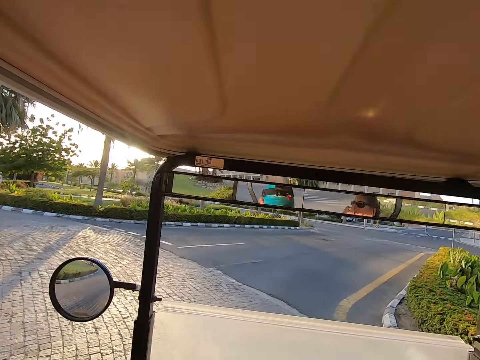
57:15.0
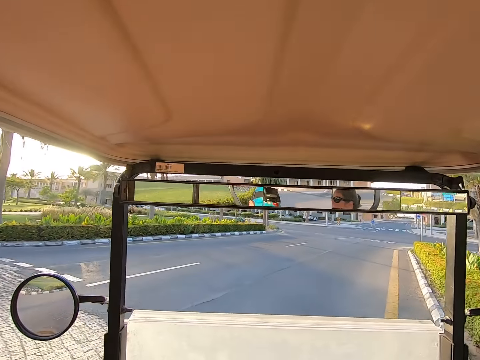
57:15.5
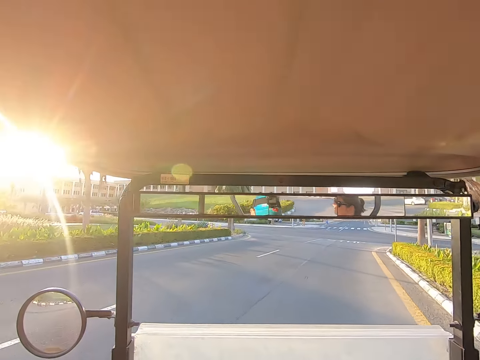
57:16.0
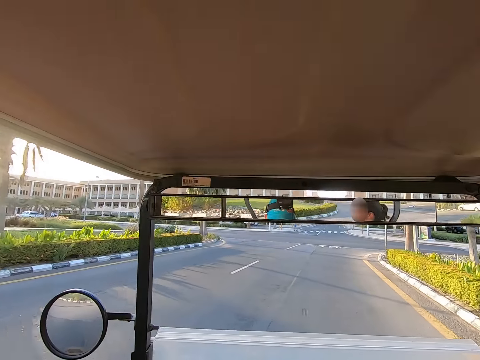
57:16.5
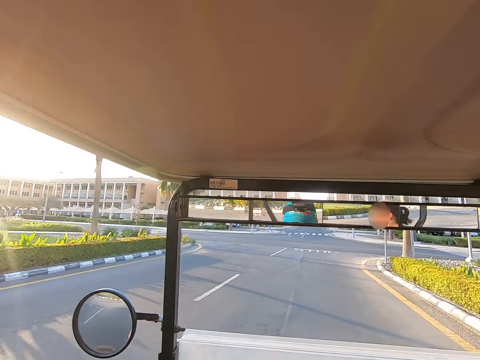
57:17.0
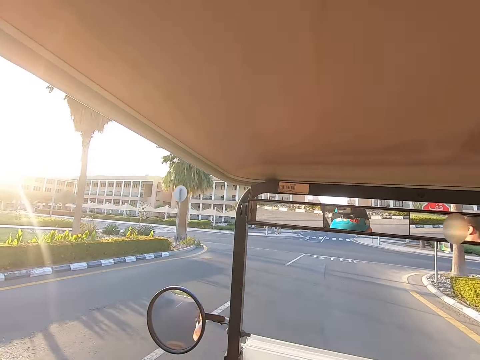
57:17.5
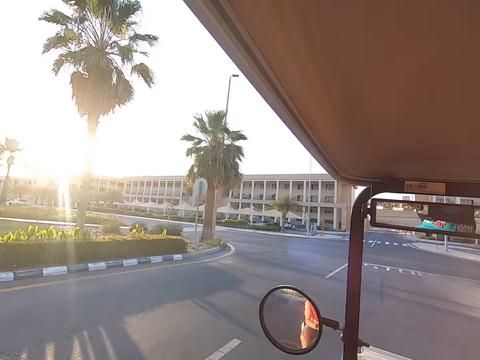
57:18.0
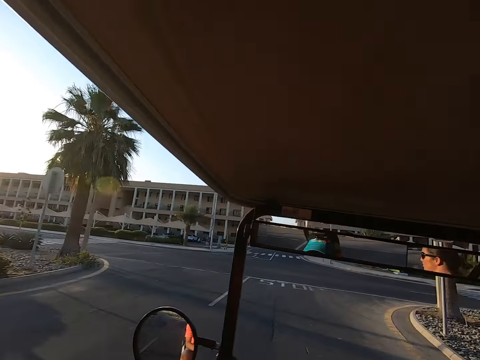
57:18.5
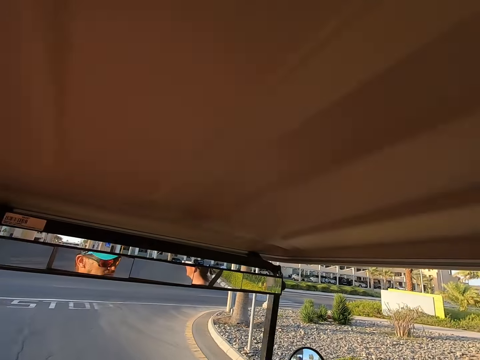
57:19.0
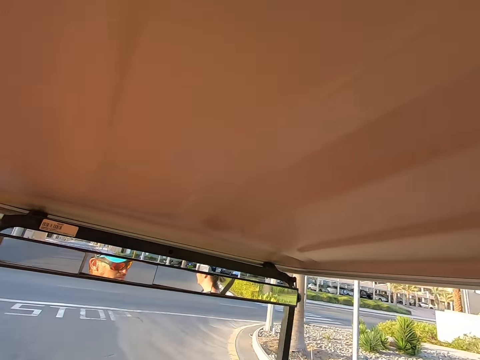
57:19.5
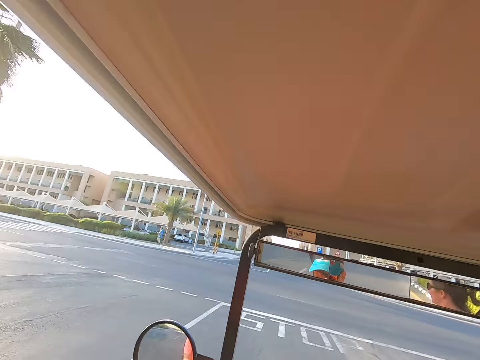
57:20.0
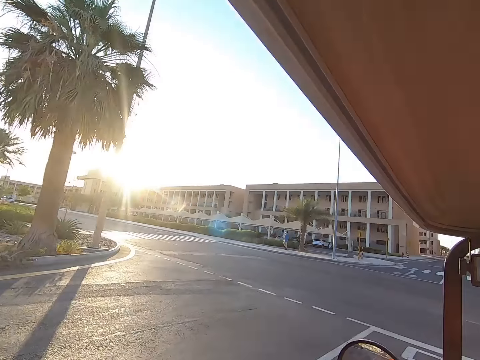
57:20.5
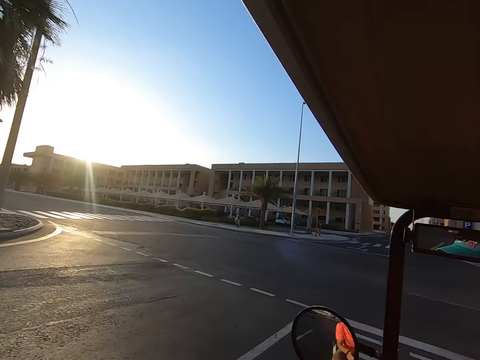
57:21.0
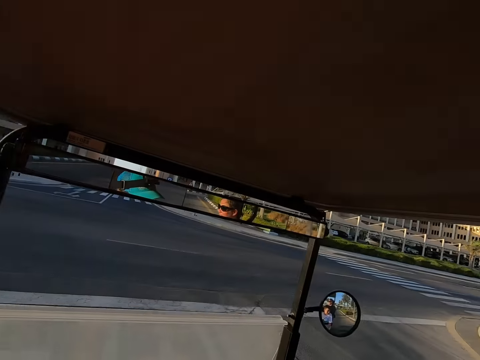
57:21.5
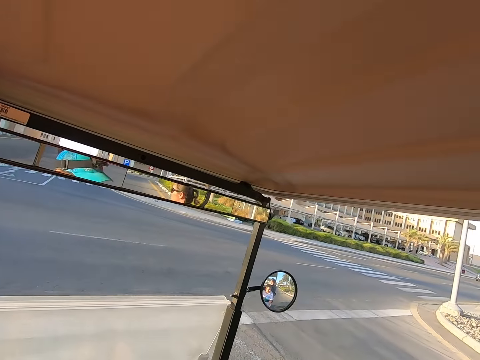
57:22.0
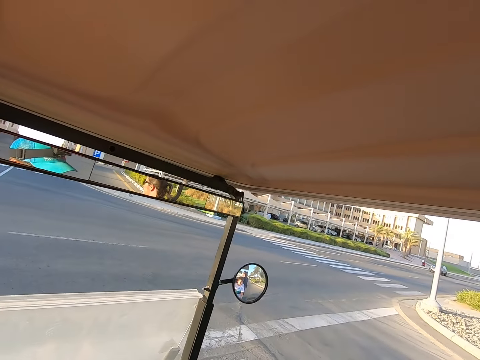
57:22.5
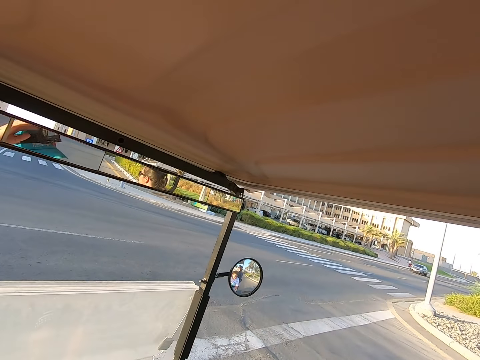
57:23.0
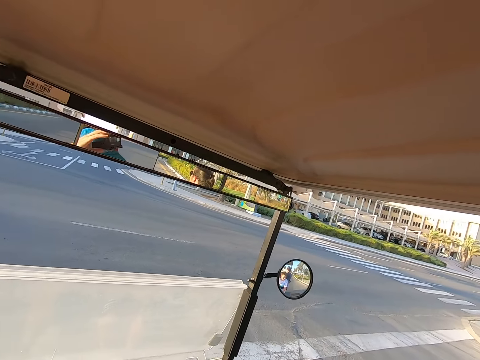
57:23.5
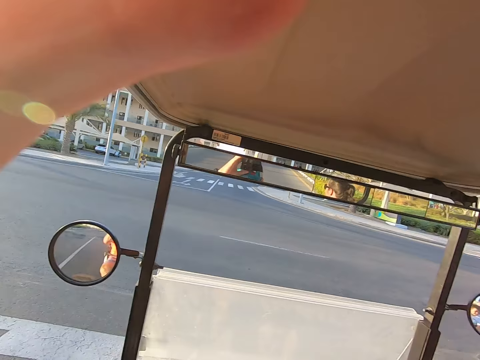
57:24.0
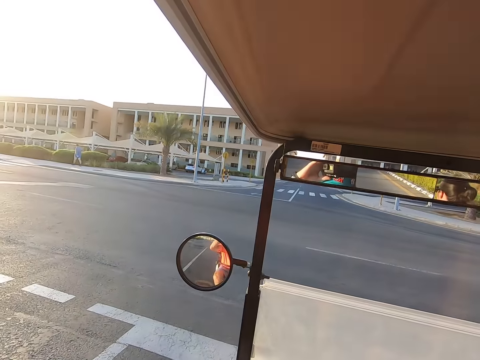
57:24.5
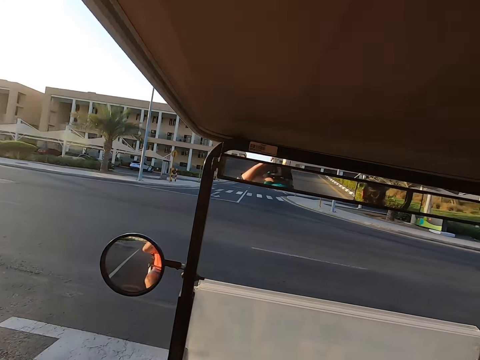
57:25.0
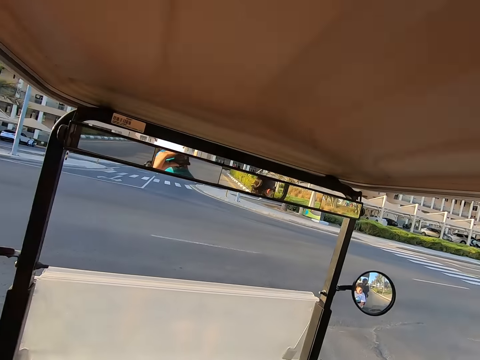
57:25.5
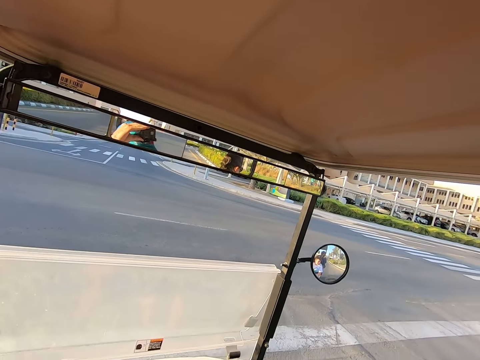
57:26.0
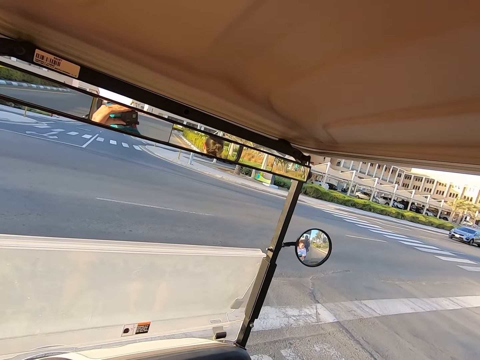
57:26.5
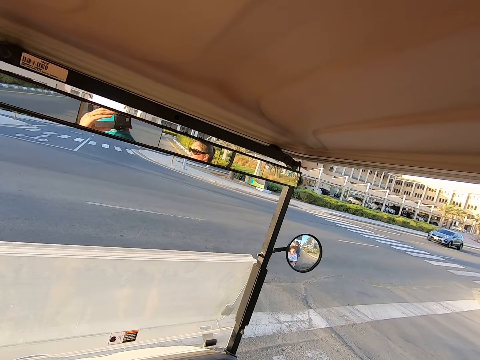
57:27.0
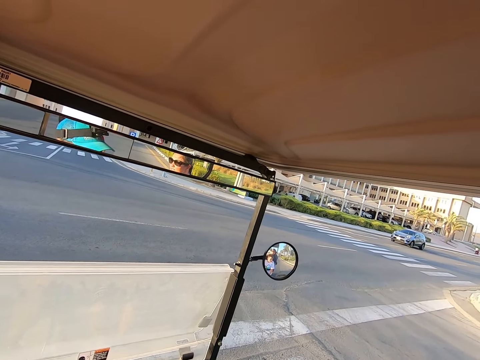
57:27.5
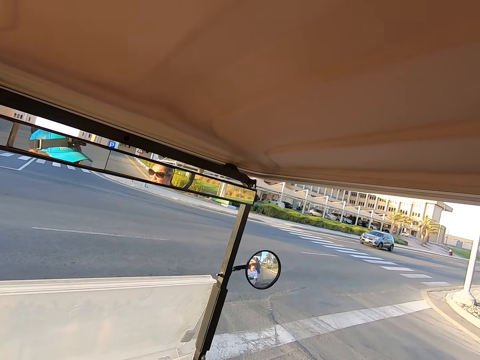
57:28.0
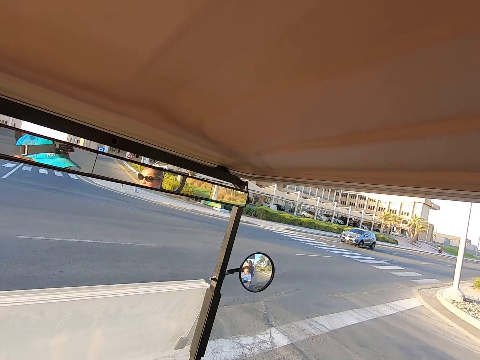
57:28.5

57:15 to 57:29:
The camera wearer stares around on the road. They stop a tuktuk on the road.

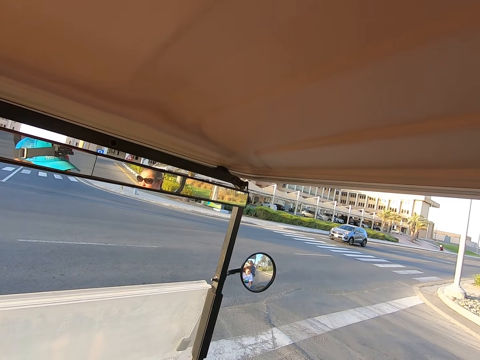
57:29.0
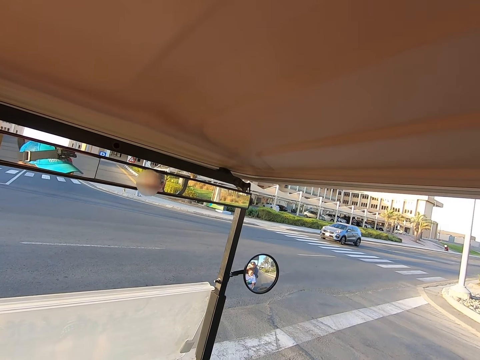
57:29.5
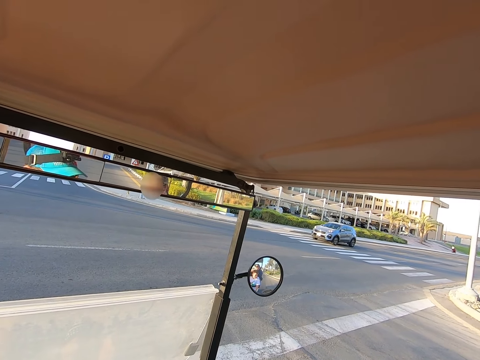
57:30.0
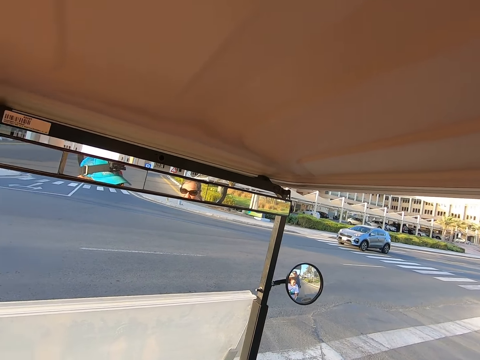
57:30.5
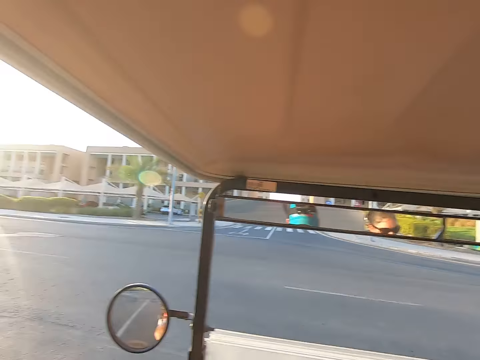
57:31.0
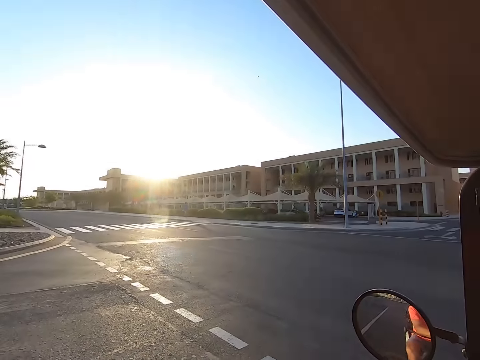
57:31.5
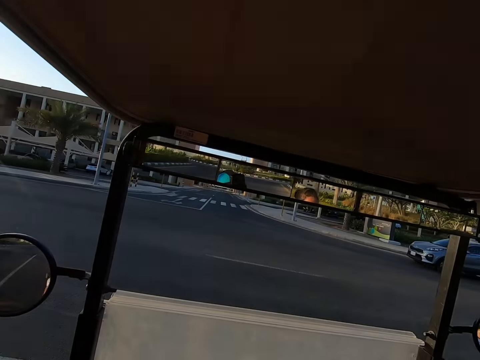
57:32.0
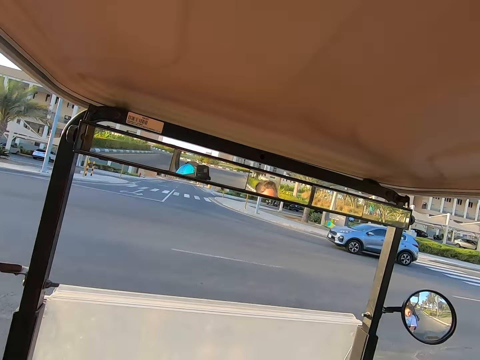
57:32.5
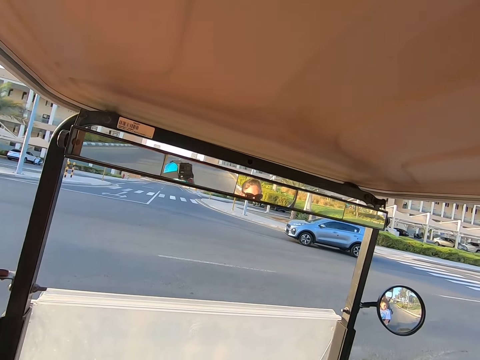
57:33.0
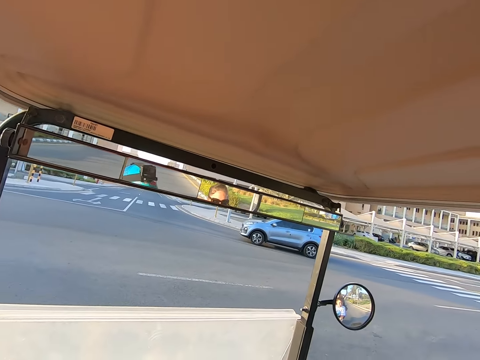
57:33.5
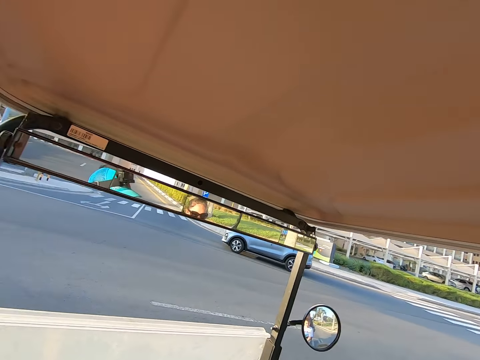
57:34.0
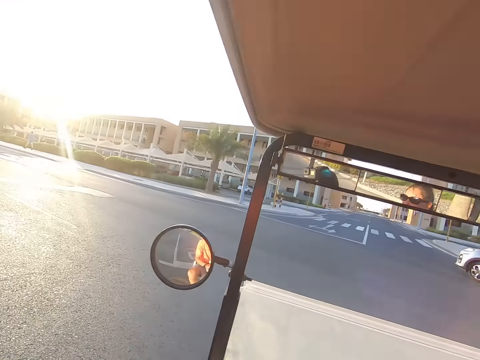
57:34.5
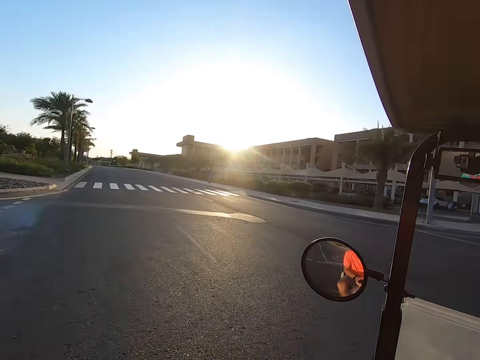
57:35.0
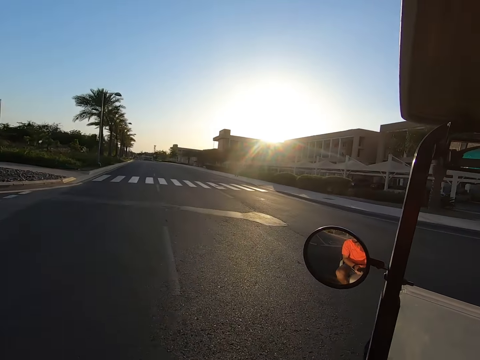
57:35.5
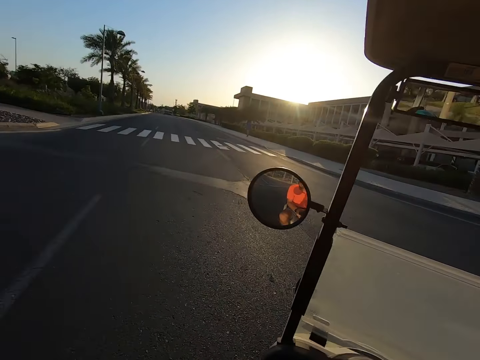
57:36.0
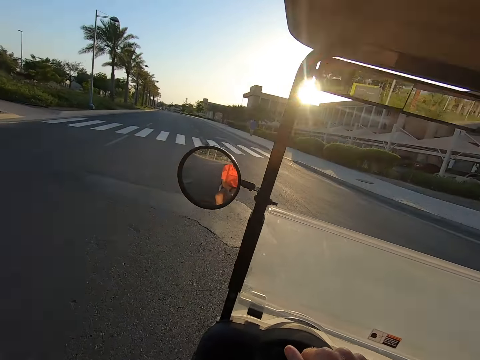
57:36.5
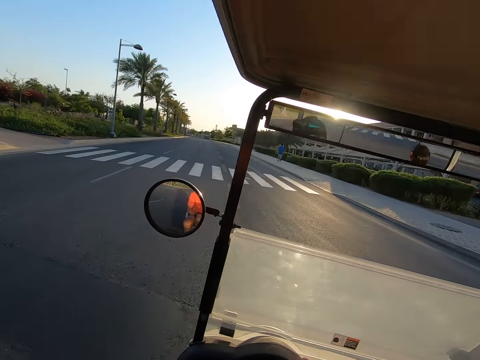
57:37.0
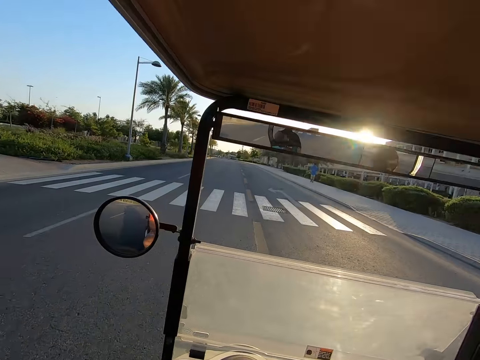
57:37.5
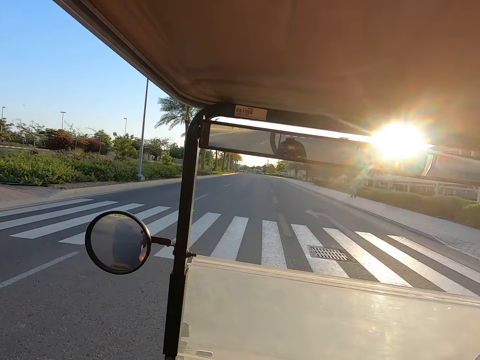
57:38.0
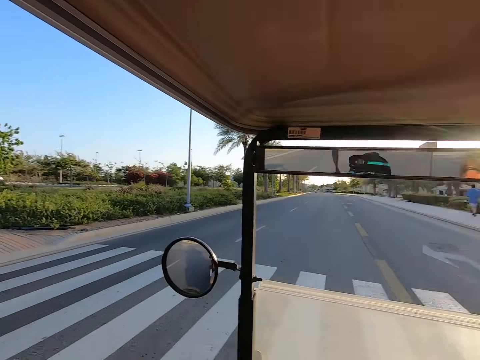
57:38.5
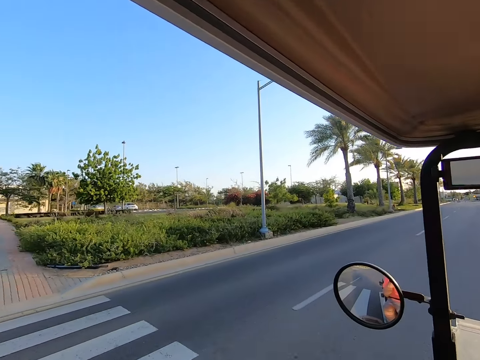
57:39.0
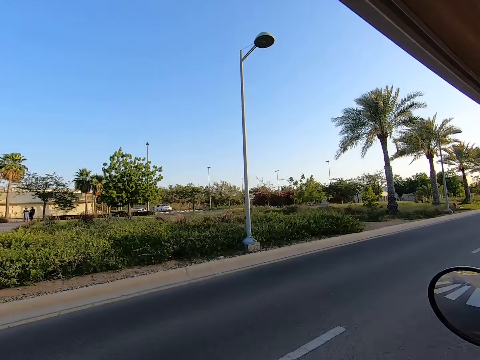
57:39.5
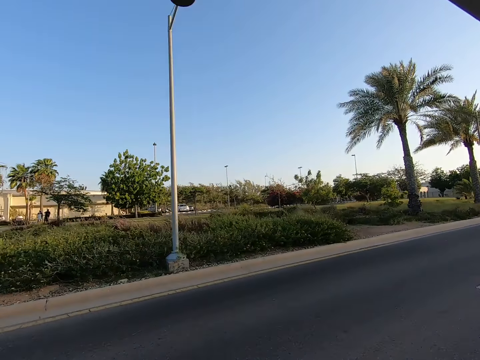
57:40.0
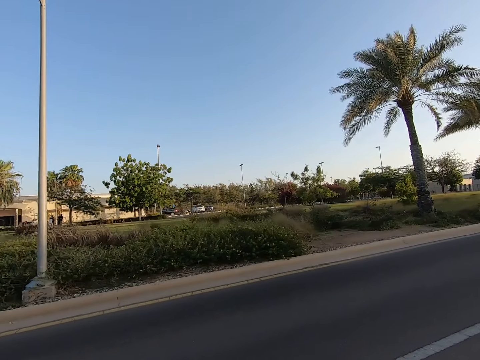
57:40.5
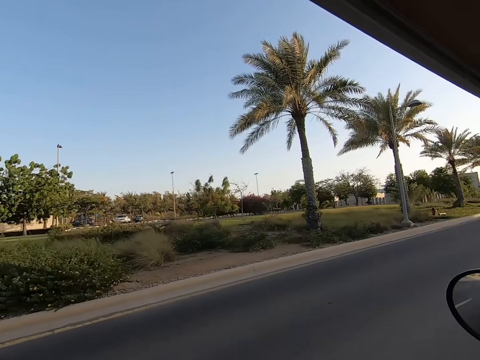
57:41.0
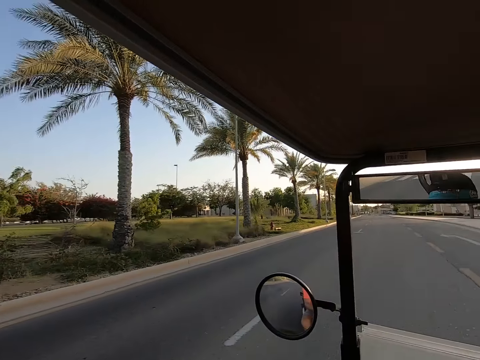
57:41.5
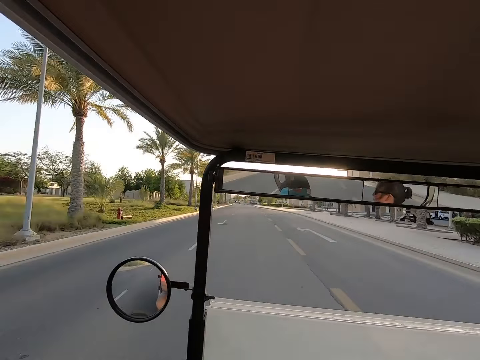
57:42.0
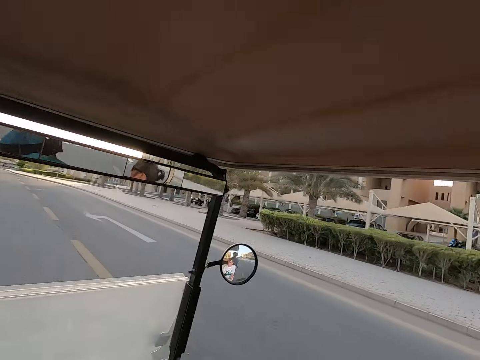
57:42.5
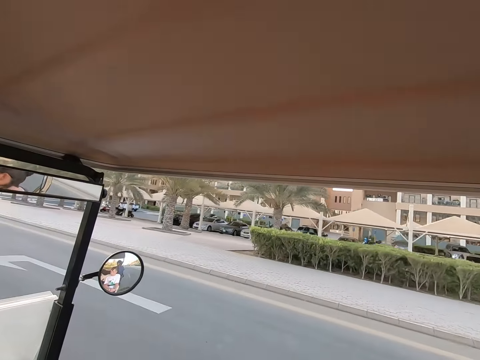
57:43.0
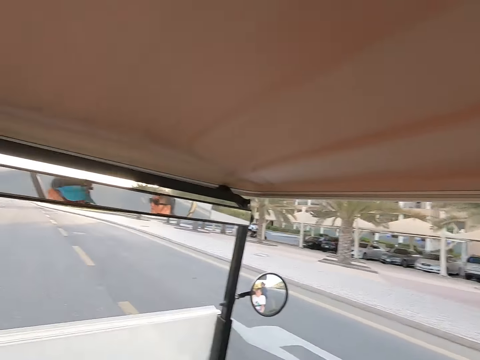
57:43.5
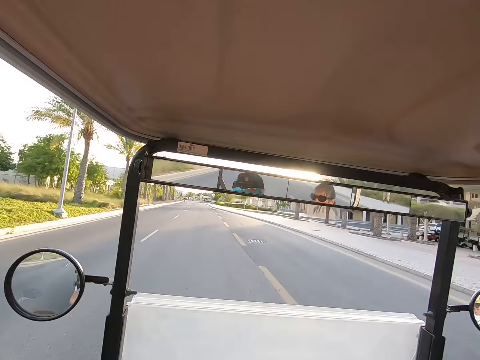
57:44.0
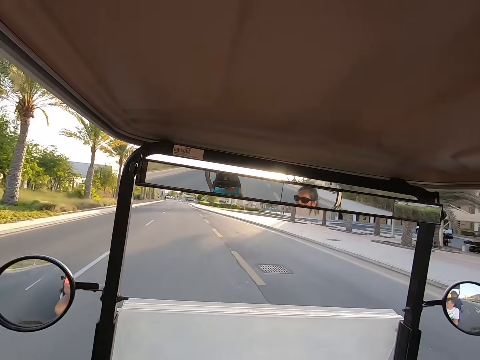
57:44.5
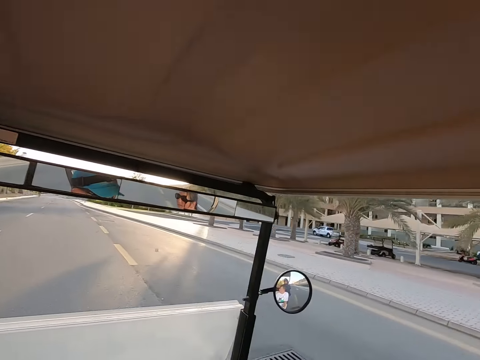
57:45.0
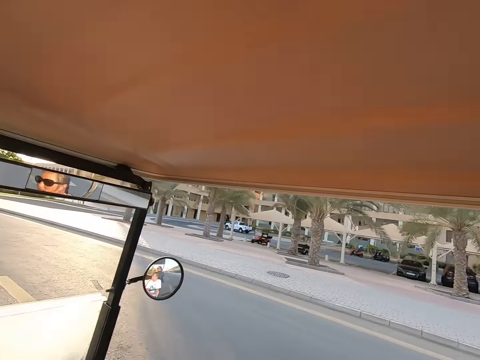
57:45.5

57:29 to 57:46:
The camera wearer stares around on the road. They drive a tuktuk on the road. They stare around on the road.
